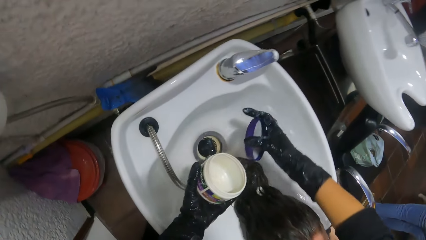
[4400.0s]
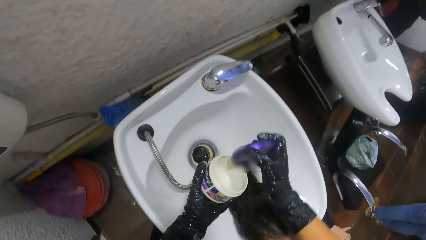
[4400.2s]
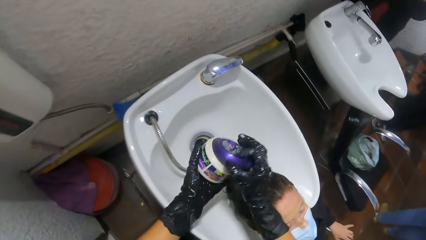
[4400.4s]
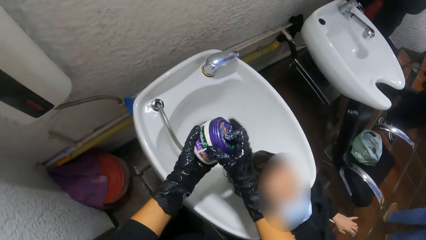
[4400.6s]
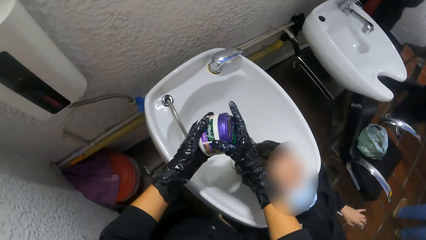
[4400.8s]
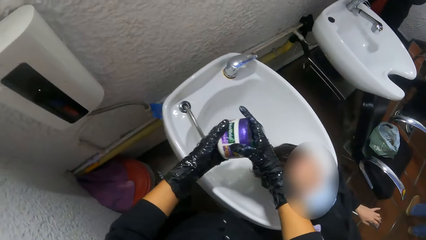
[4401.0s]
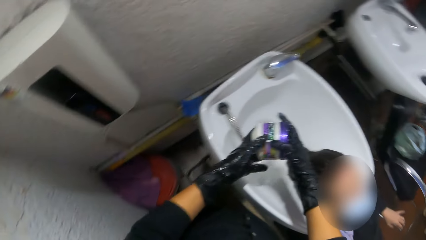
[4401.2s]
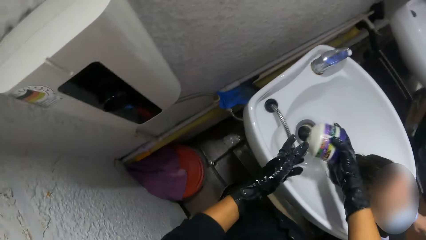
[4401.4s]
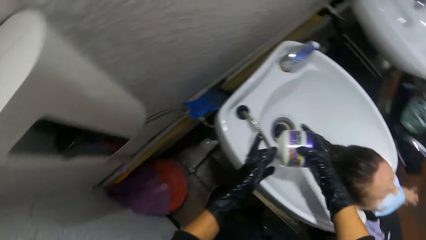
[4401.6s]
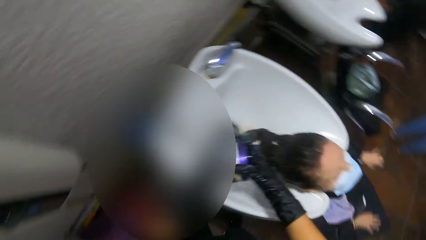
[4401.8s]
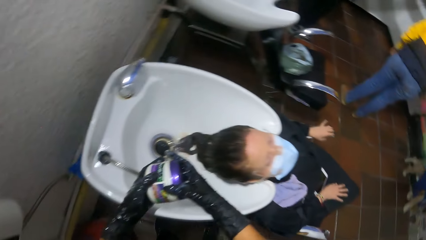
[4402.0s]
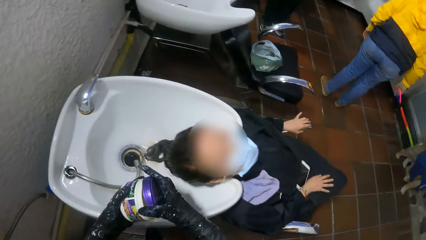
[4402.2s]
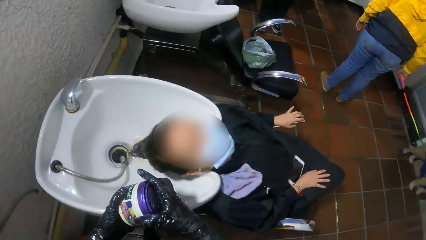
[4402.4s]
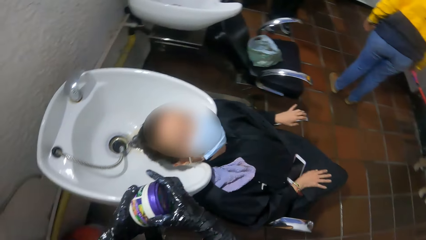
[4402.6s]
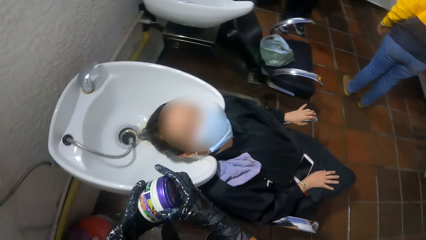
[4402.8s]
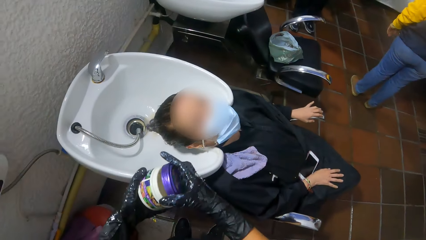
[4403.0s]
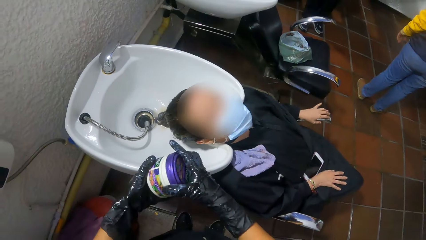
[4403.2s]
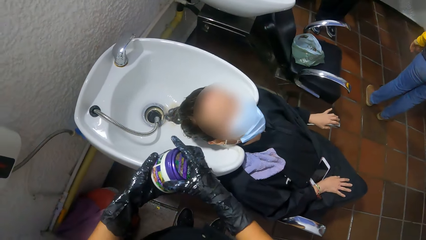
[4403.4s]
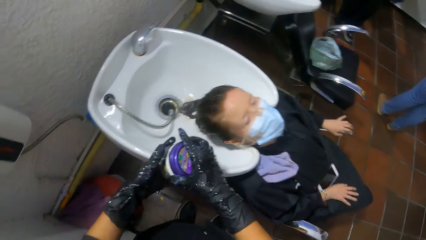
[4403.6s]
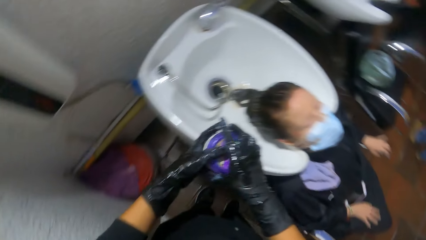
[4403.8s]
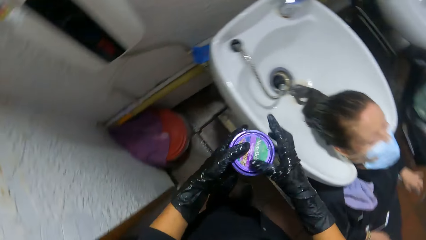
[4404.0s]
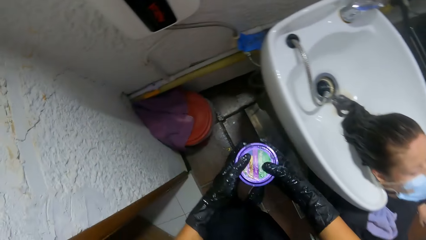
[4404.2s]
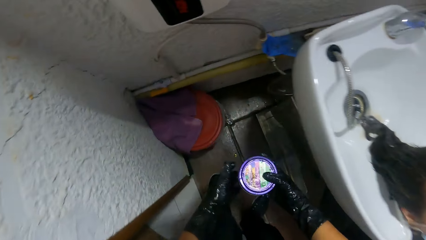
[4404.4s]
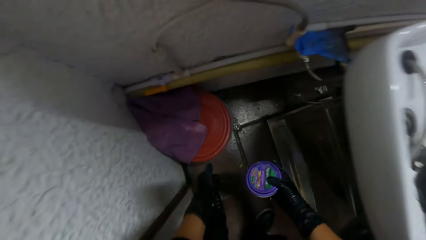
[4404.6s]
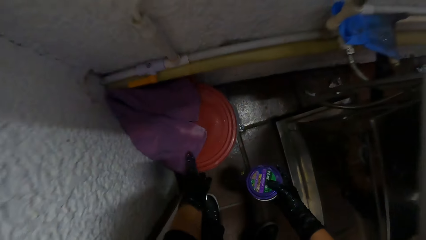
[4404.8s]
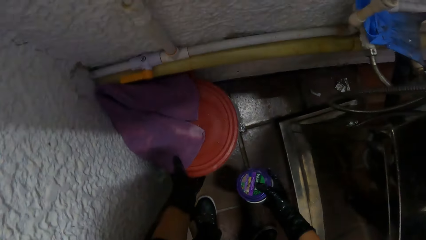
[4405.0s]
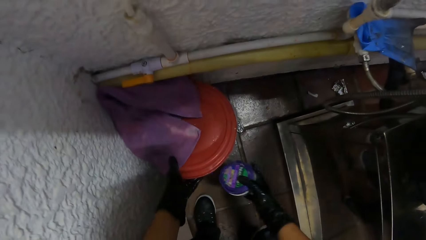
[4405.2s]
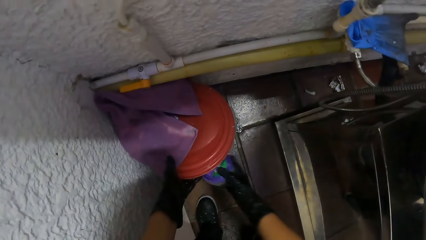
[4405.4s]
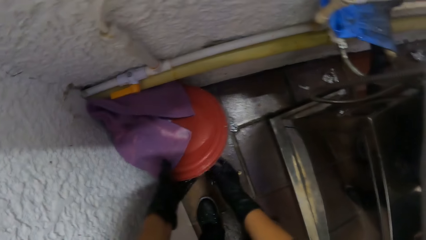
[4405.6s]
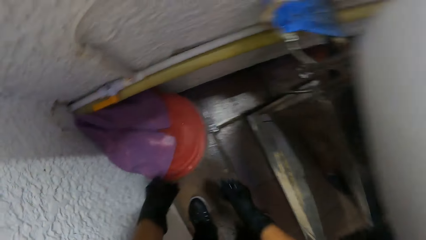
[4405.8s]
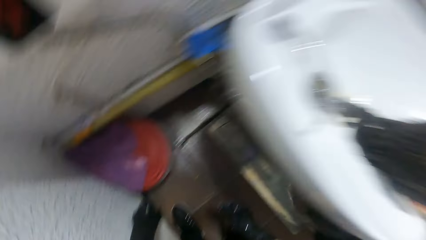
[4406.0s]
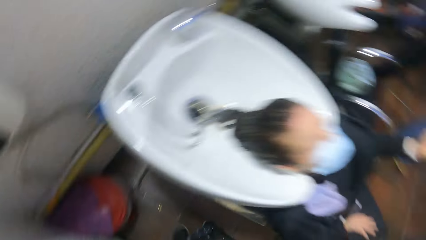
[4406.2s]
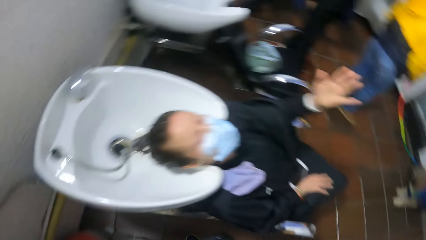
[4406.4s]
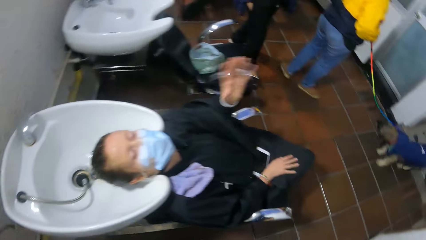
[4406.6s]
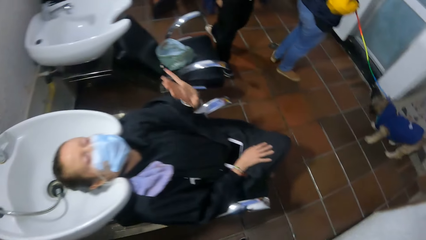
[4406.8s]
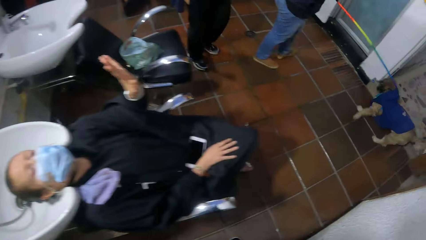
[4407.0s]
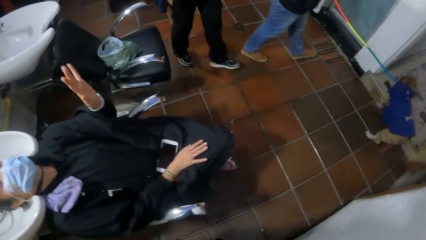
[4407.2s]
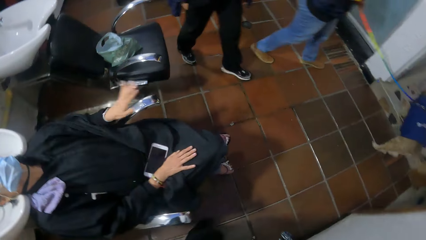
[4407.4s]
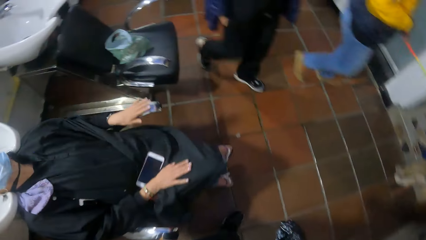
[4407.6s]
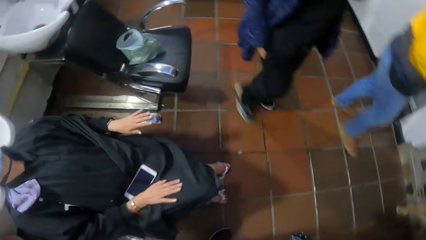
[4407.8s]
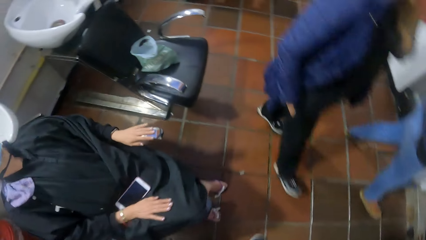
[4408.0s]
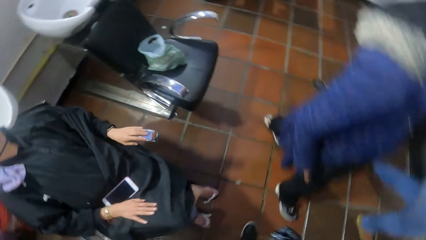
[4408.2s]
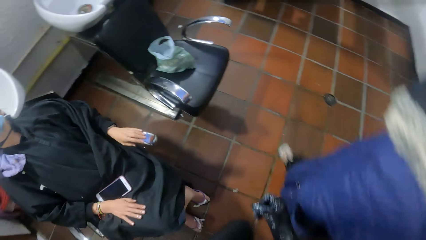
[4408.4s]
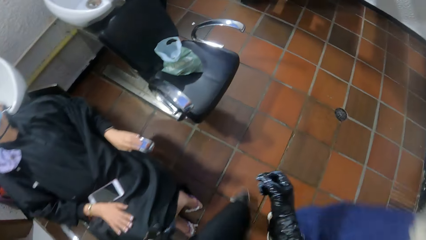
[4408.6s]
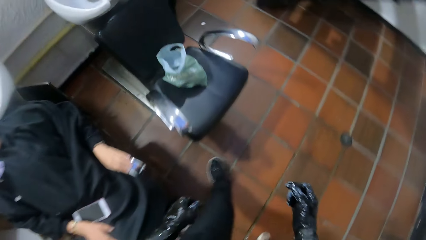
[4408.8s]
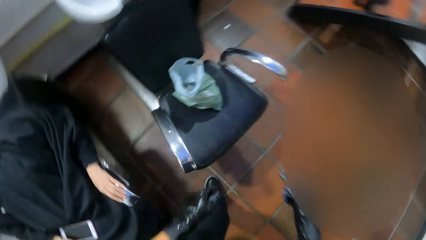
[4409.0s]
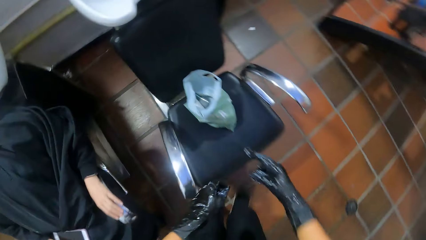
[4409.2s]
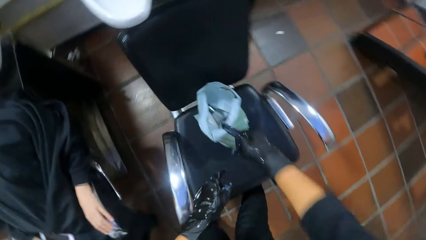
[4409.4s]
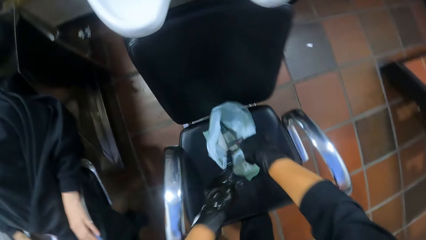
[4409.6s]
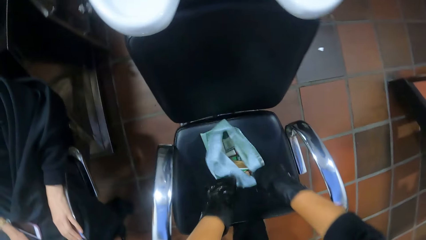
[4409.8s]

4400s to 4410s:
The camera wearer picks the cover of the relaxer container from the sink with her right hand. She closes the relaxer container in her left hand with the cover in her right hand. She holds the relaxer container with her right hand. She opens a trash bin on the floor with her left hand. She dumps the relaxer container inside the trash bin with her right hand. She closes the trash bin on the floor with her left hand. The woman interacts with the camera wearer. A man holds a dog leash with both hands. The woman raises her hand. The camera wearer walks around the salon. The man walks past the camera wearer. Another woman walks past the camera wearer.

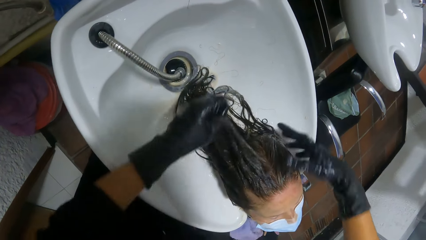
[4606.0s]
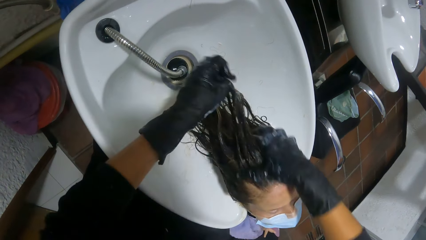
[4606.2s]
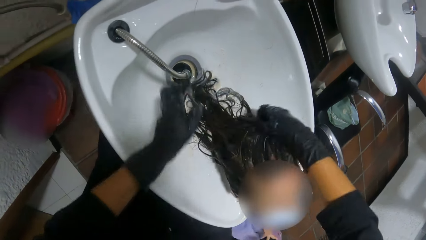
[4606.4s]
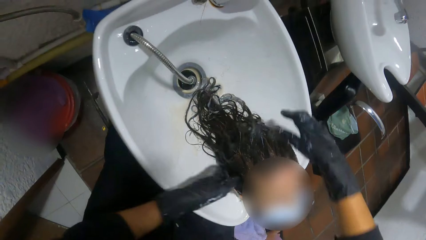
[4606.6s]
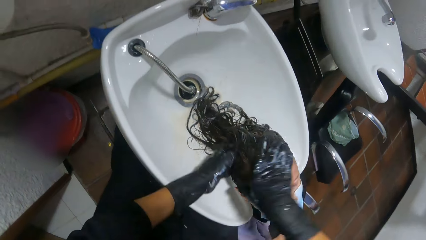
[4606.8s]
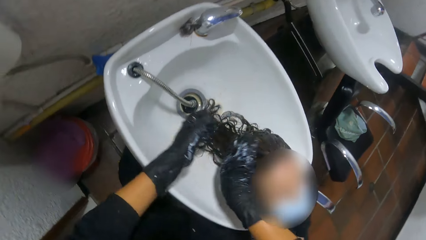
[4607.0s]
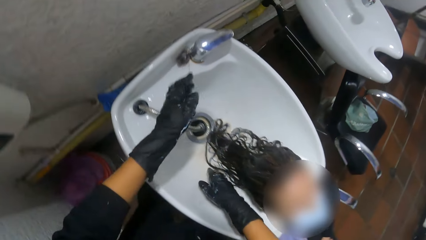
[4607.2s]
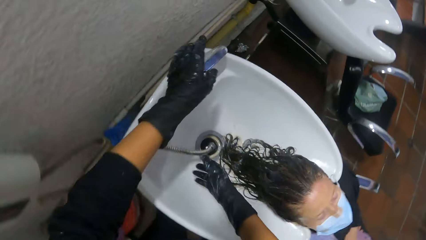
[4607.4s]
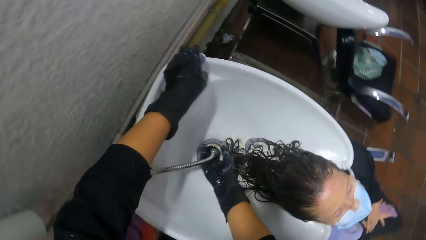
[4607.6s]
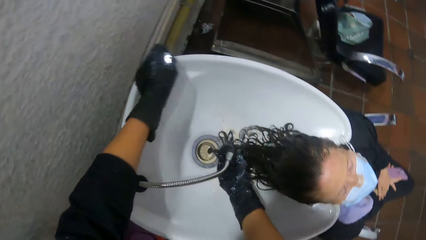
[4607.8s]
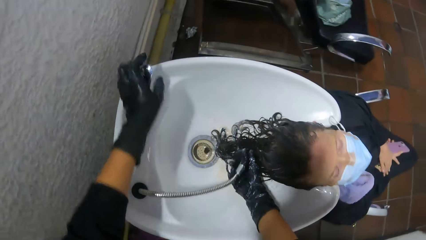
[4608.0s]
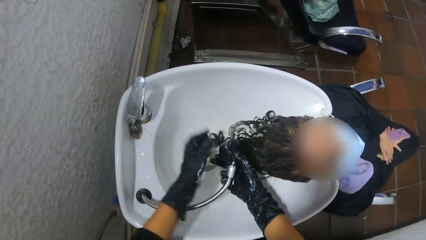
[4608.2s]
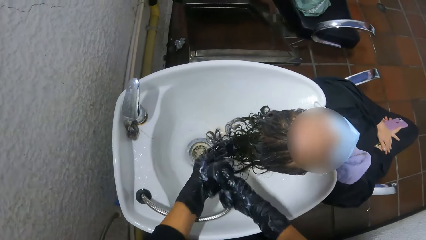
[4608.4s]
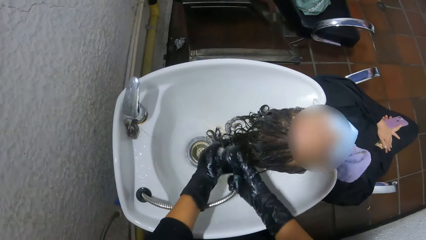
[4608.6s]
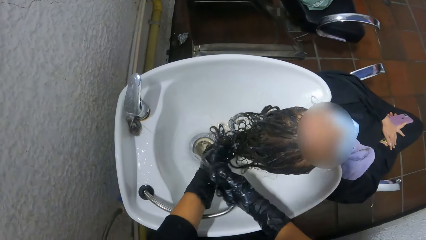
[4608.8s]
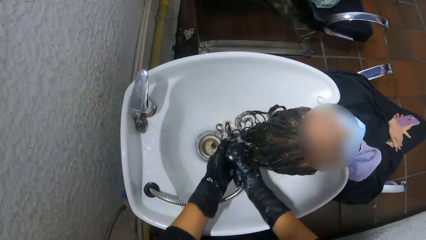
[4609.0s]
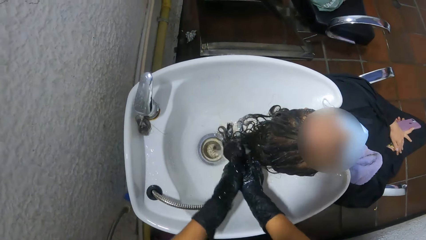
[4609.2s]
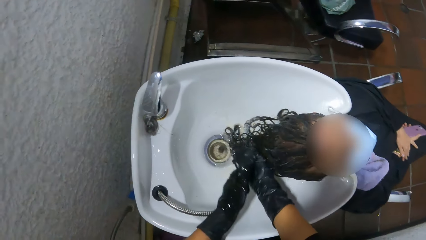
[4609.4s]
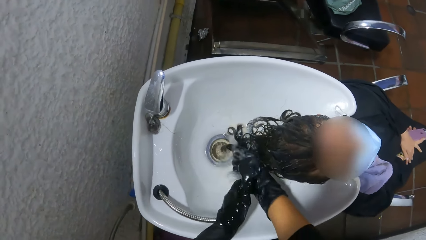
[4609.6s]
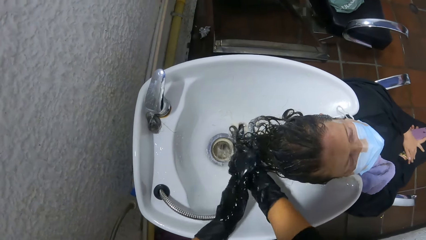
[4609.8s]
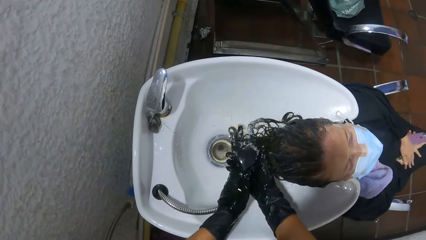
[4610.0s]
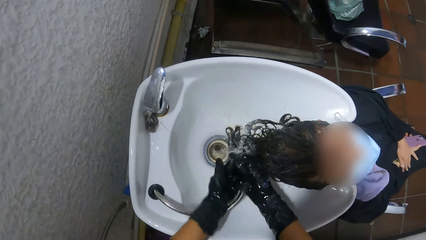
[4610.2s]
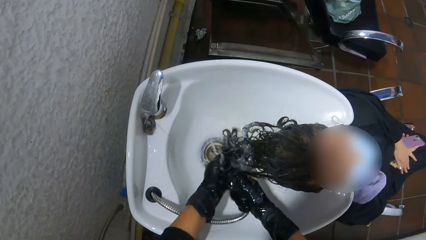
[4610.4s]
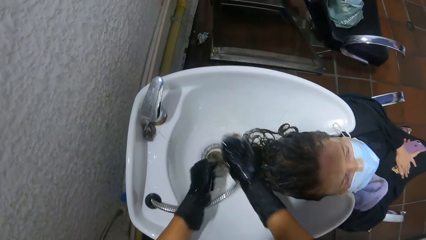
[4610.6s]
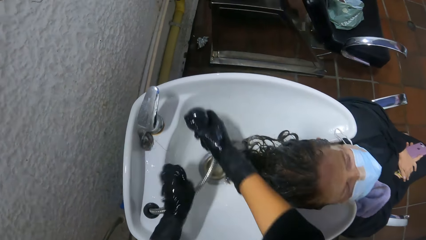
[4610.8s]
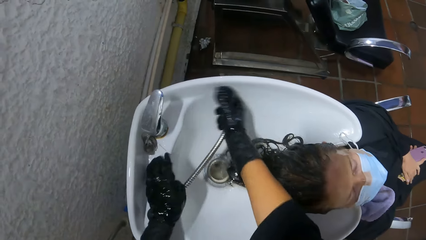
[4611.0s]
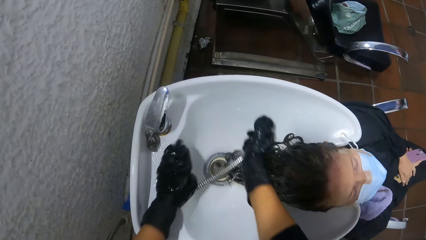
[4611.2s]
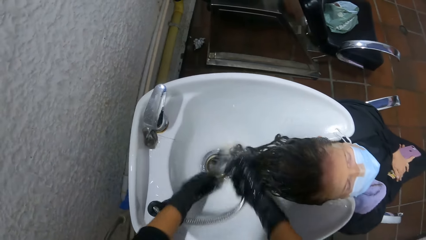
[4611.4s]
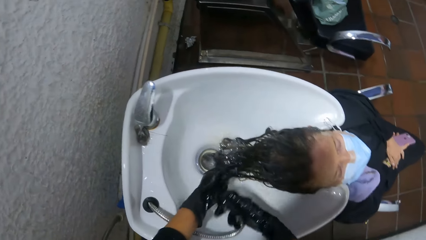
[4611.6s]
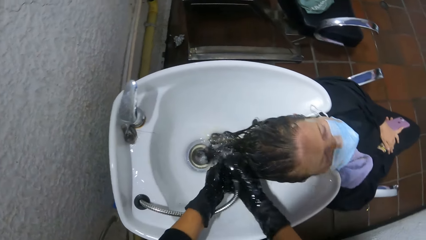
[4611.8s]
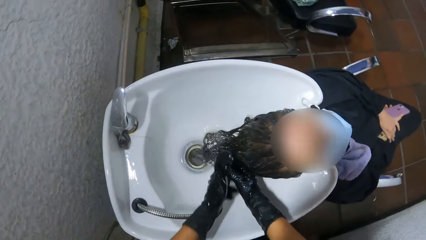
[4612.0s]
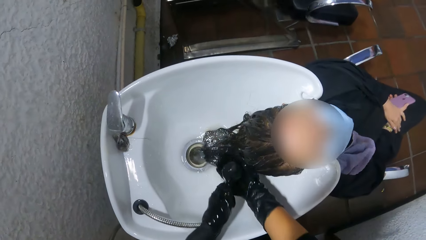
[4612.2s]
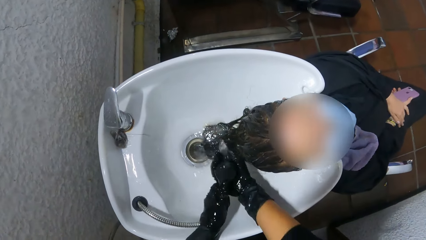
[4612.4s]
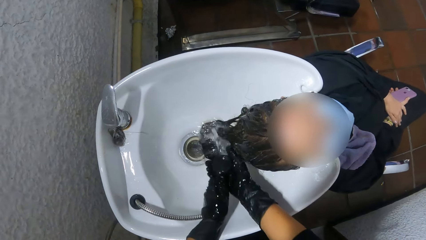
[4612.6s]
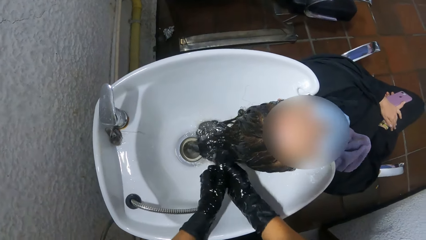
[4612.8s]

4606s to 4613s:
The camera wearer turns on a tap on the sink with her left hand. She picks up a tap hose in the sink with her right hand. She rinses her left hand in the sink with the hose in her right hand. She passes the tap hose in the sink from her right hand to her left hand. She rinses her right hand in the sink with the hose in her left hand. She passes the tap hose in the sink from her left hand to her right hand. She rinses her left hand in the sink with the hose in her right hand. She passes the tap hose in the sink from her right hand to her left hand. She rinses her right hand in the sink with the tap hose in her left hand.
